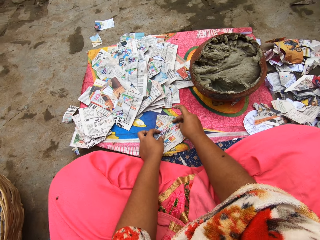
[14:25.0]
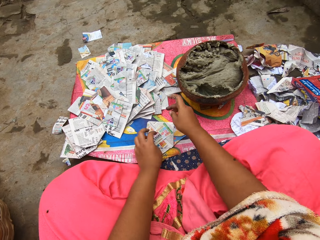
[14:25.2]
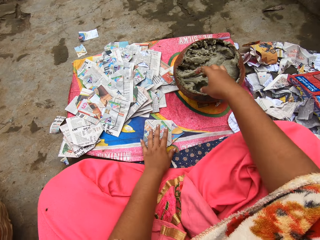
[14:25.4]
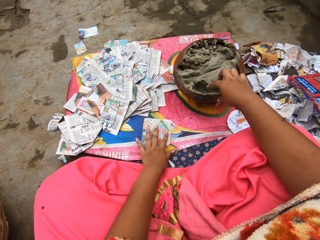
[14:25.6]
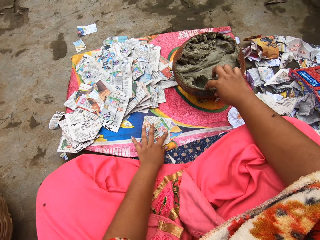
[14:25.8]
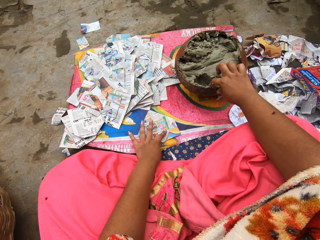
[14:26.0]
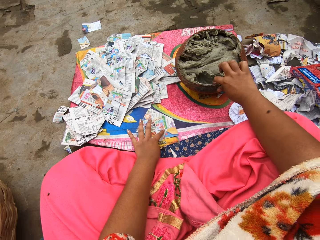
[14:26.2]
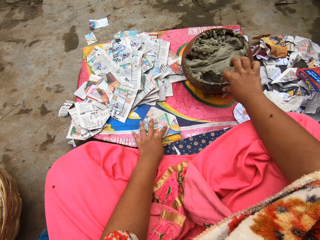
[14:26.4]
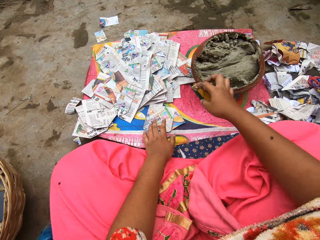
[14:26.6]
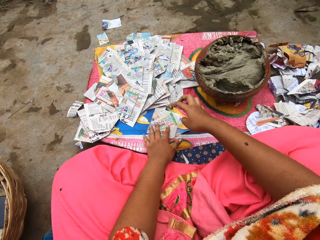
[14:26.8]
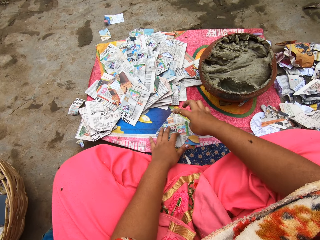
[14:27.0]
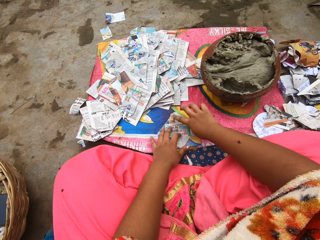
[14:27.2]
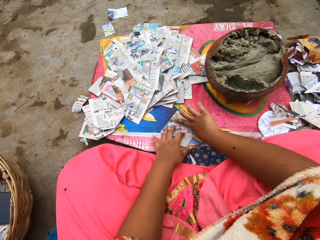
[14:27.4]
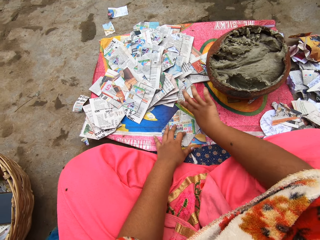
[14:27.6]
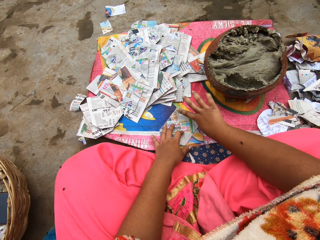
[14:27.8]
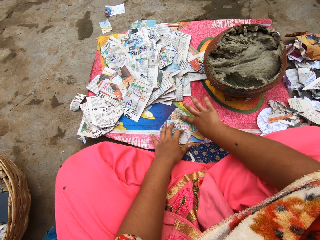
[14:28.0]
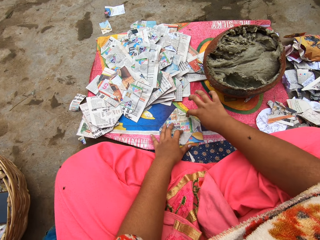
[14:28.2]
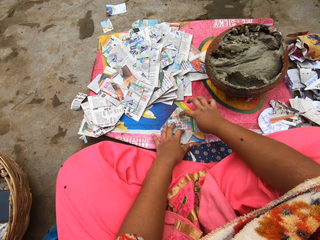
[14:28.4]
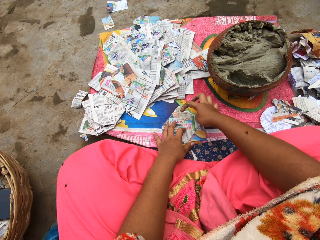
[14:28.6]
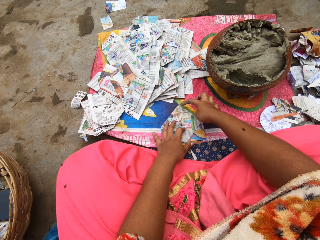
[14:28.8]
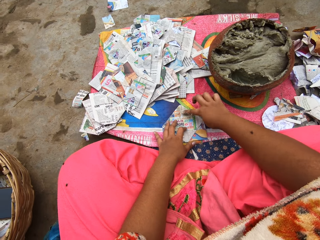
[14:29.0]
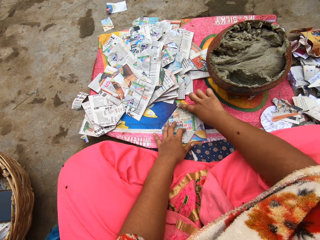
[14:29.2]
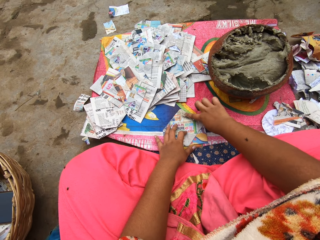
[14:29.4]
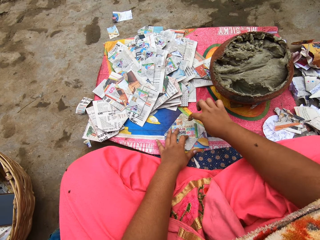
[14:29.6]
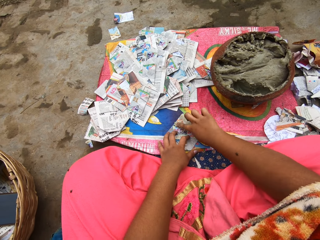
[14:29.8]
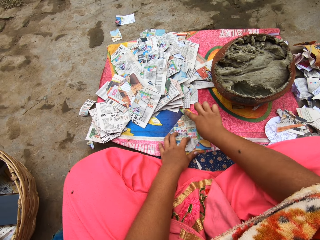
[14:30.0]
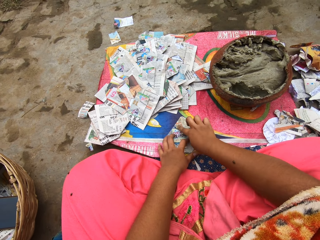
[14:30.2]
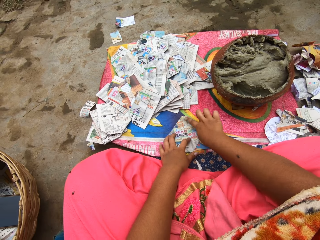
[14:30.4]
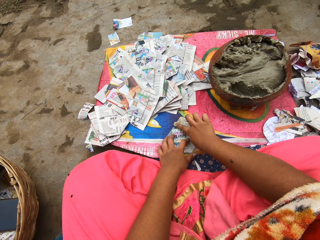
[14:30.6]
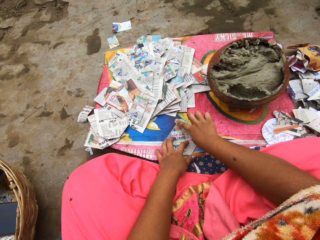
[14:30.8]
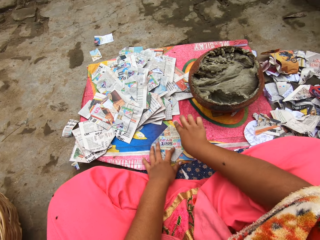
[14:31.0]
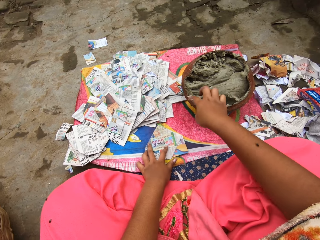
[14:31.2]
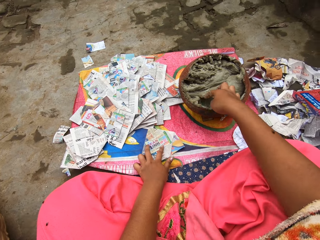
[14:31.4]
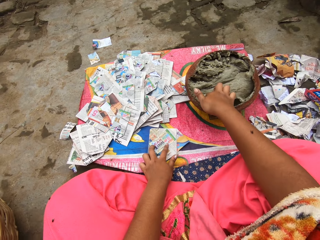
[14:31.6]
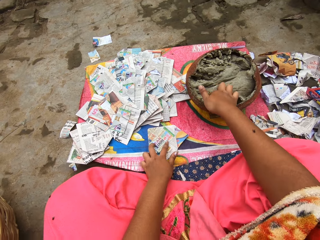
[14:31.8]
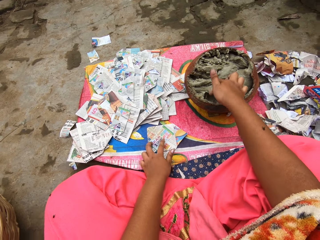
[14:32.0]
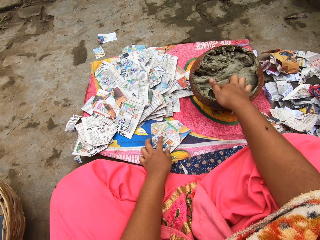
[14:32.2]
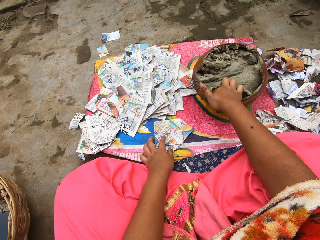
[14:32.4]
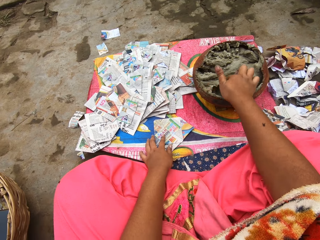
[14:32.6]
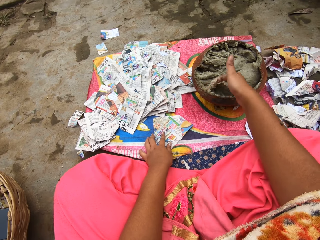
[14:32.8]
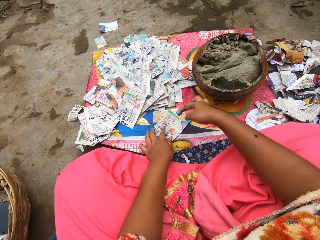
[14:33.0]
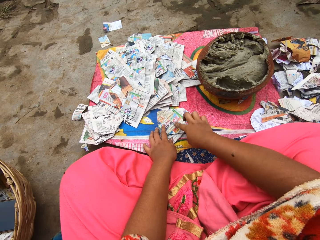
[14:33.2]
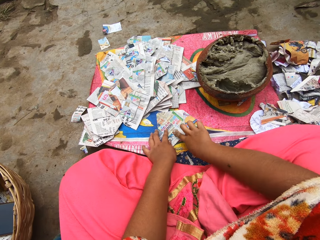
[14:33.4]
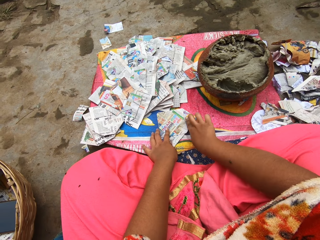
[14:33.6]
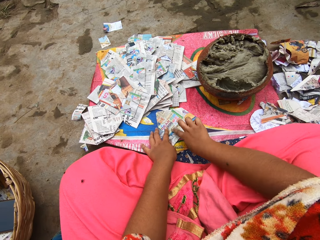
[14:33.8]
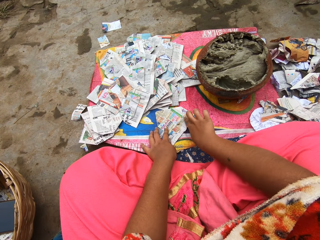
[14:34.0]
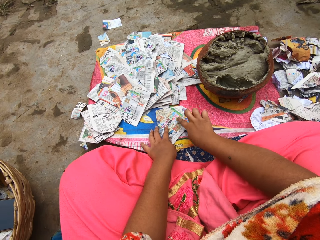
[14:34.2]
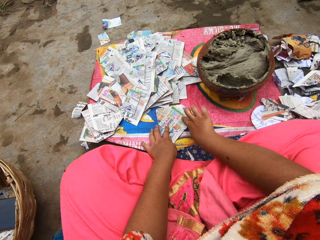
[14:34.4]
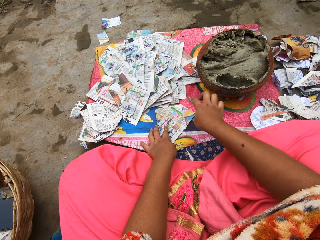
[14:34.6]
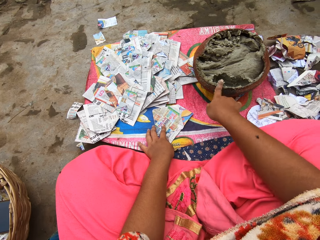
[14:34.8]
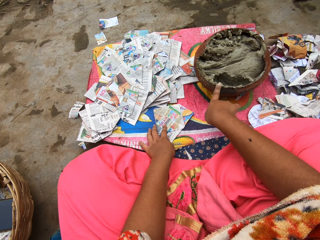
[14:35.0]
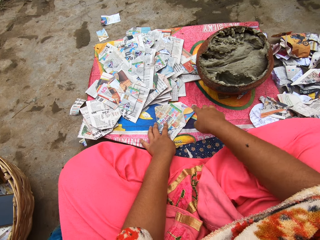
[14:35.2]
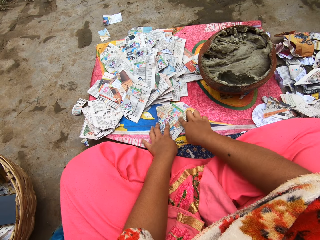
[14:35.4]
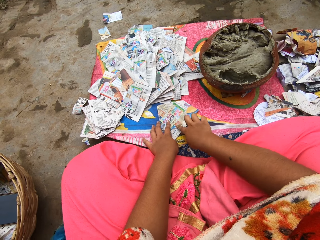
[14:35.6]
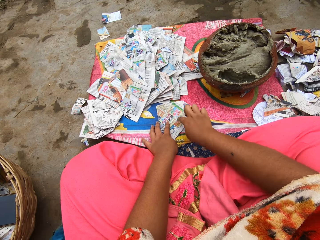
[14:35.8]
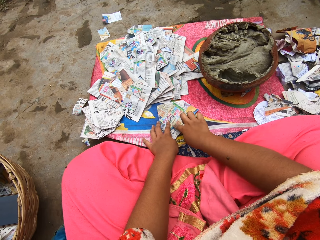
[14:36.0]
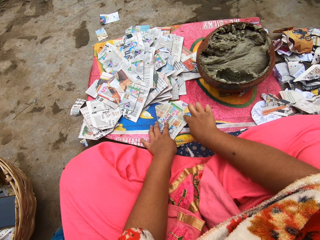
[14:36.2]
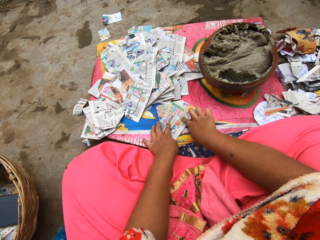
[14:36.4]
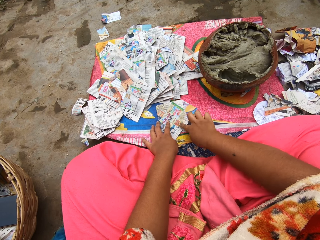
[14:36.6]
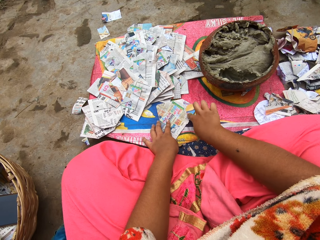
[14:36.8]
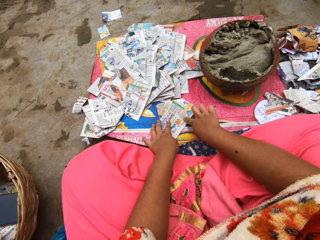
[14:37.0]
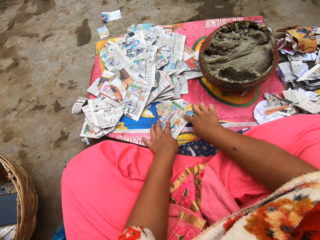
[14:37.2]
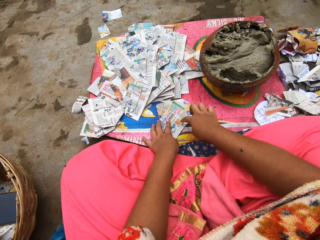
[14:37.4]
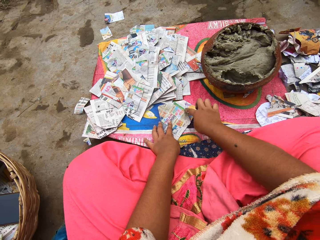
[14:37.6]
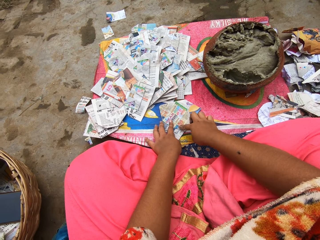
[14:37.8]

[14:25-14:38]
The camera wearer takes putty or paste from a clay pot on the sac on the ground with her right hand. She moves a paper on the table. She rubs the putty in her right hand on the paper on the ground. She takes the putty from the clay pot on the sac on the ground with her right hand. She rubs the putty in her right hand on the paper on the ground. She puts the paste on the pot edges. She applies the paste on the paper.

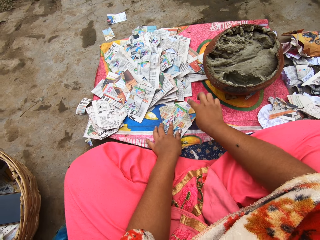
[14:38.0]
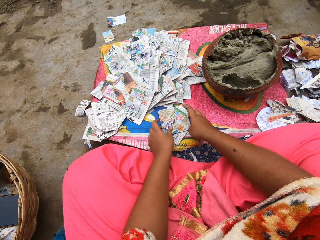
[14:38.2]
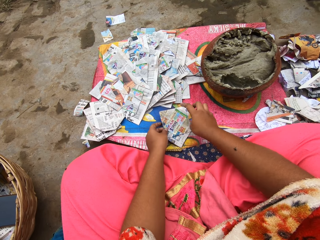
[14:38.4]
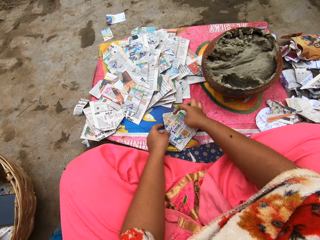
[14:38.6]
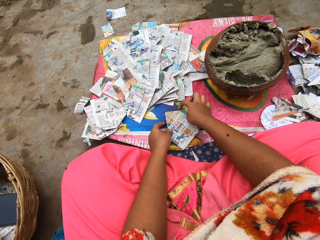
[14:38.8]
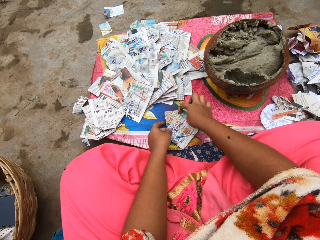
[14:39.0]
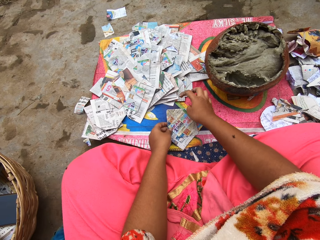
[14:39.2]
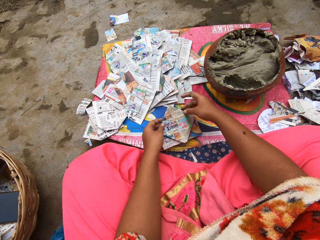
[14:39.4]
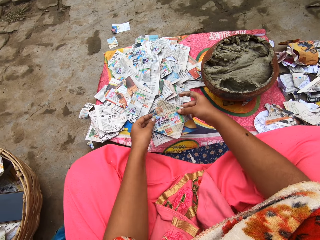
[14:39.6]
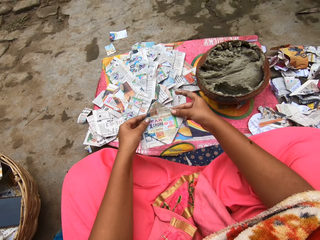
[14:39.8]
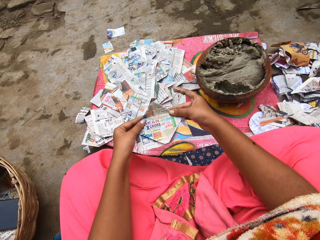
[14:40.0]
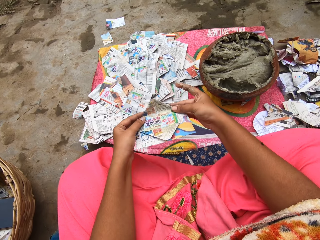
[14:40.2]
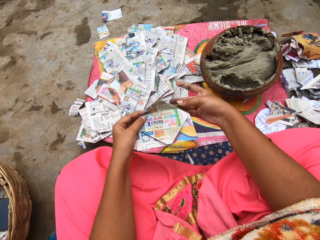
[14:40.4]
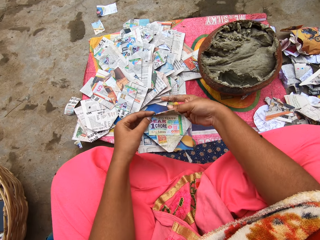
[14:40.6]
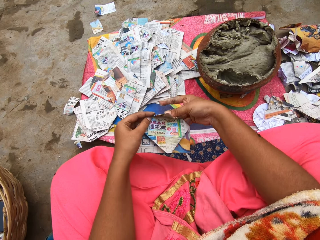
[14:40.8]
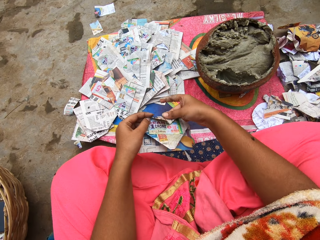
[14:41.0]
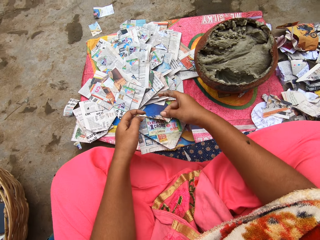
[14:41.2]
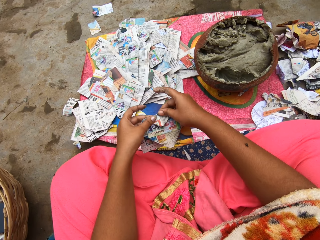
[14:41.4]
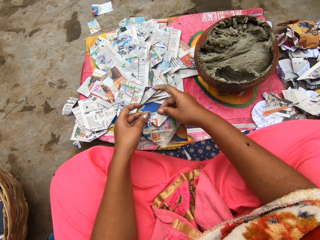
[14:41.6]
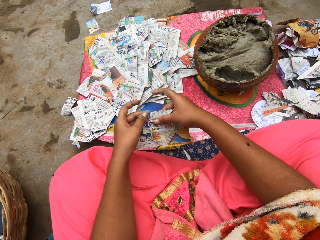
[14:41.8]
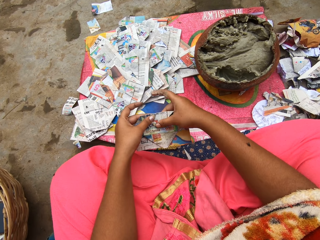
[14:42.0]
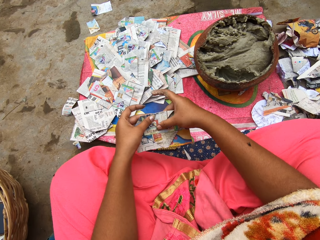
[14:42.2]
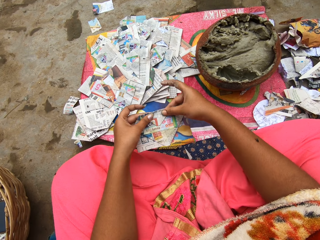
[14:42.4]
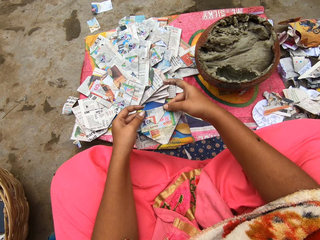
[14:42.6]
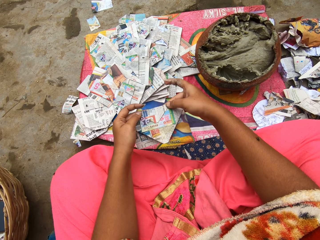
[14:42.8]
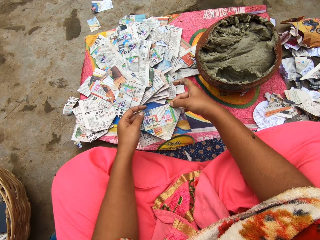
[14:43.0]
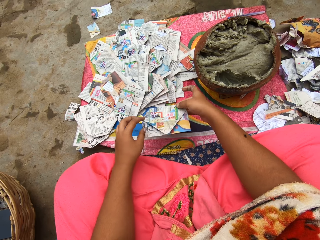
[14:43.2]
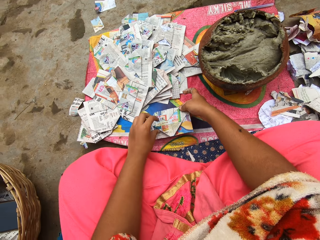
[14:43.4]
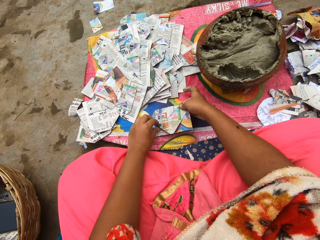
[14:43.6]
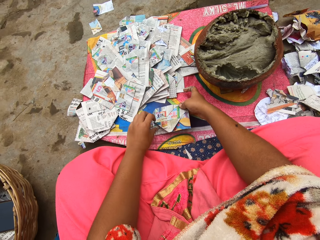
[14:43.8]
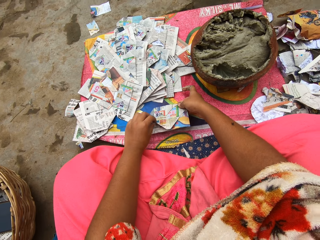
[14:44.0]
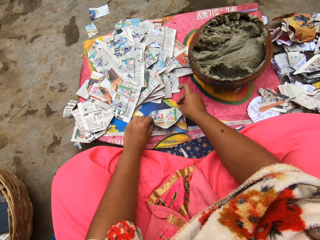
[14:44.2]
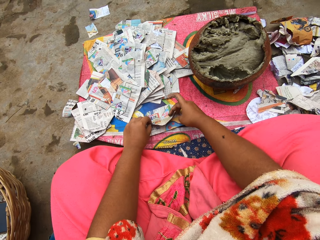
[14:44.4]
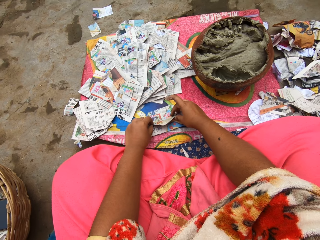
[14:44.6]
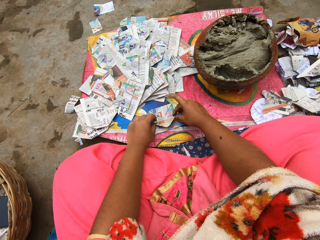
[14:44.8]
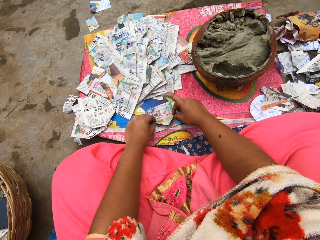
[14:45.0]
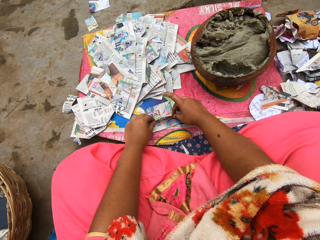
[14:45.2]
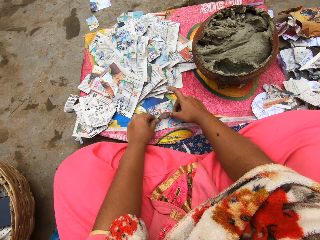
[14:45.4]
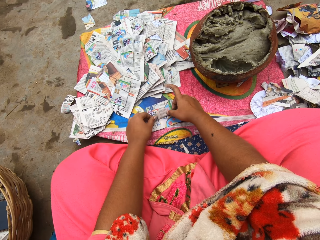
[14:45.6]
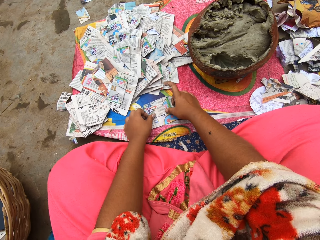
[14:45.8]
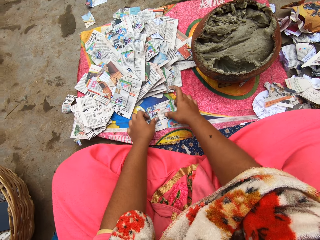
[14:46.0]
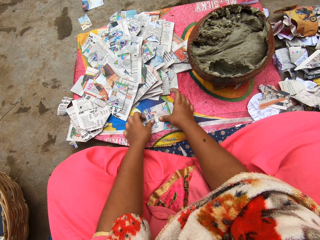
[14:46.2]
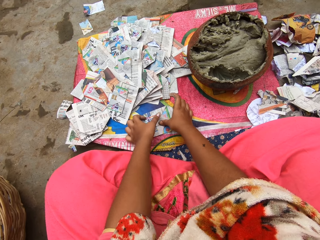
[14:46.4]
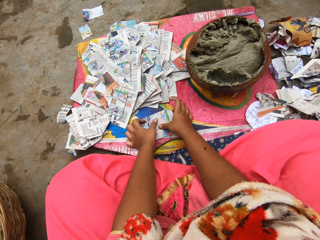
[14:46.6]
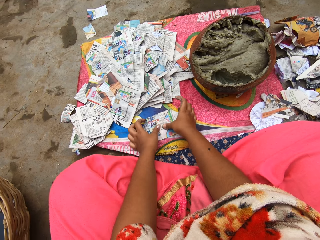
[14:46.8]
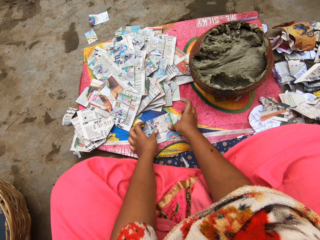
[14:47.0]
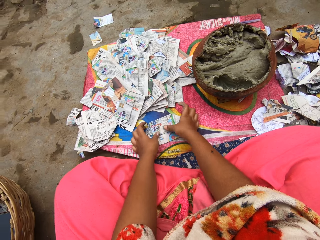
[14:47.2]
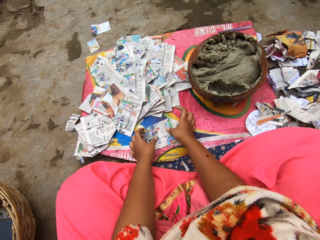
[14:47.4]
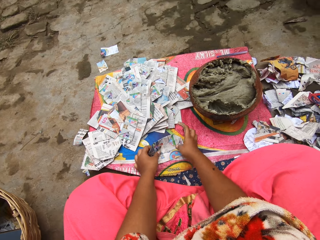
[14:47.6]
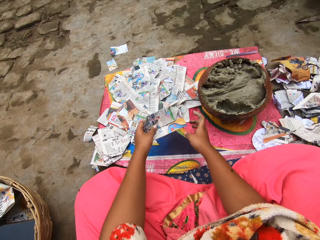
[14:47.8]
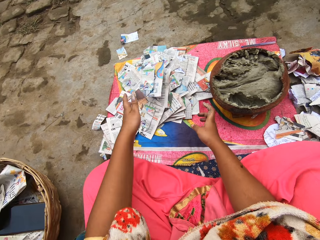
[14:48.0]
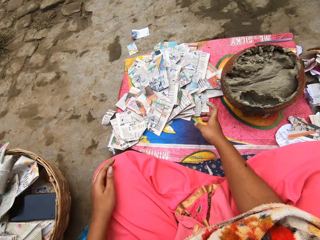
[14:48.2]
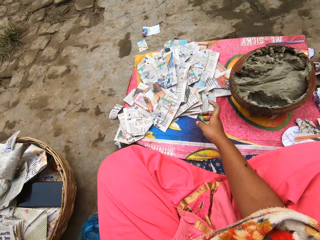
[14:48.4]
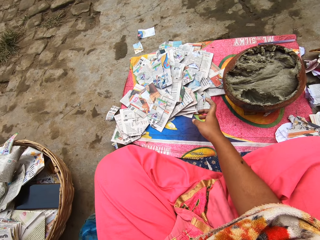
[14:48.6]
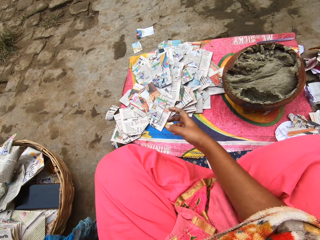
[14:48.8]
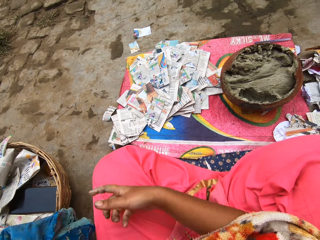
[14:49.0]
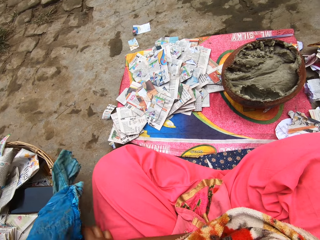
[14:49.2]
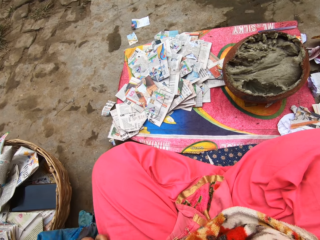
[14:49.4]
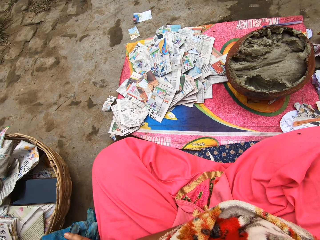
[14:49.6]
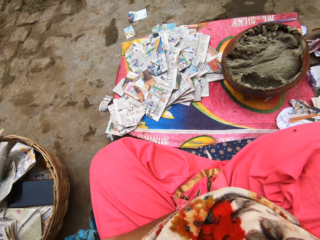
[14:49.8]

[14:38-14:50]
The camera wearer picks up a paper. She folds part of the paper with both hands. She puts the paper on the table. She folds part of the paper. She picks up the paper. She drops the piece of paper on a pile of papers on a sac on the ground with her left hand. She cleans her hands on a fabric.
